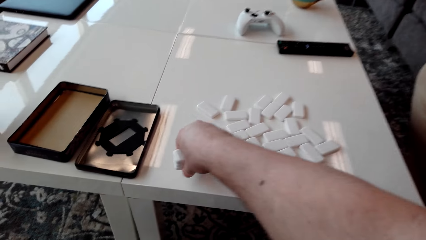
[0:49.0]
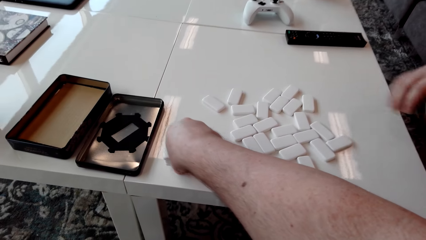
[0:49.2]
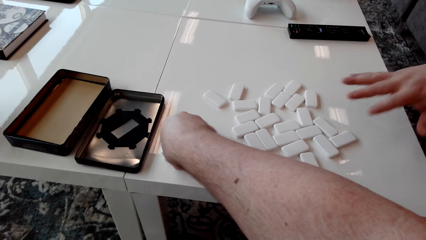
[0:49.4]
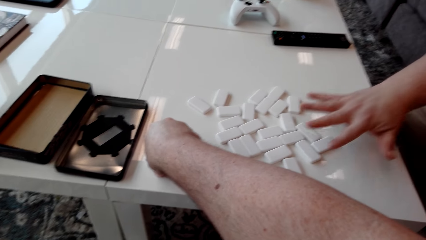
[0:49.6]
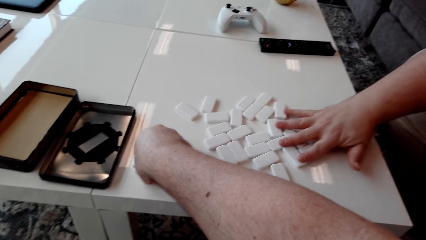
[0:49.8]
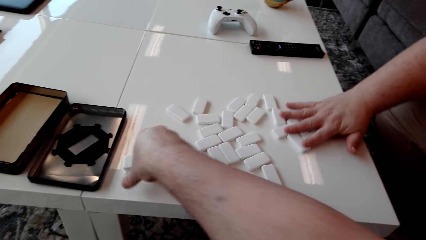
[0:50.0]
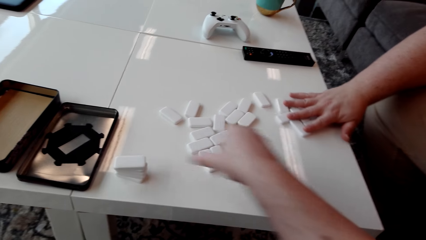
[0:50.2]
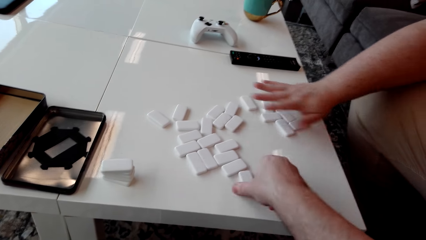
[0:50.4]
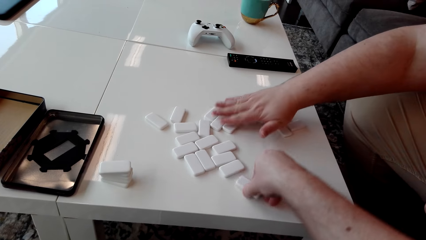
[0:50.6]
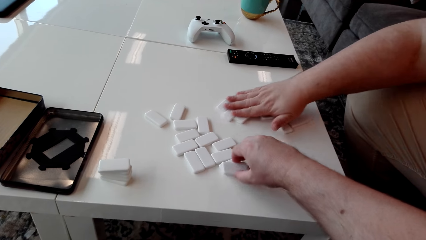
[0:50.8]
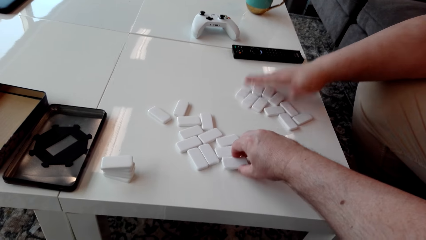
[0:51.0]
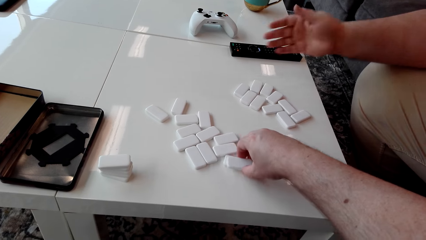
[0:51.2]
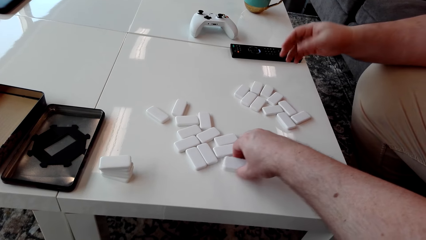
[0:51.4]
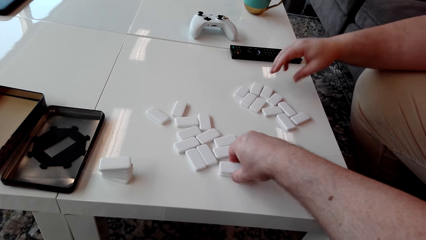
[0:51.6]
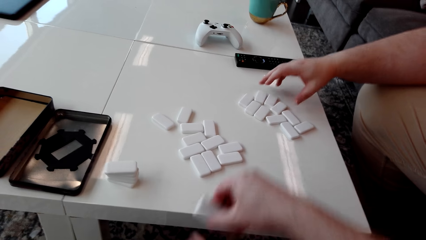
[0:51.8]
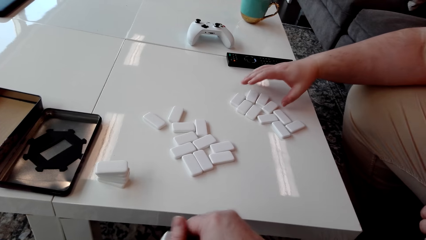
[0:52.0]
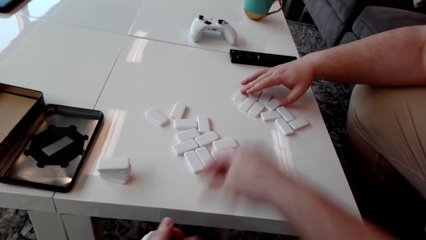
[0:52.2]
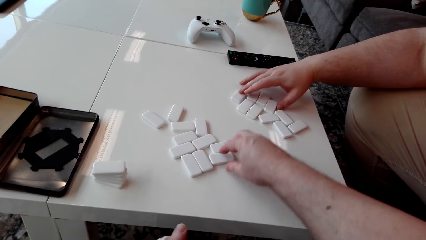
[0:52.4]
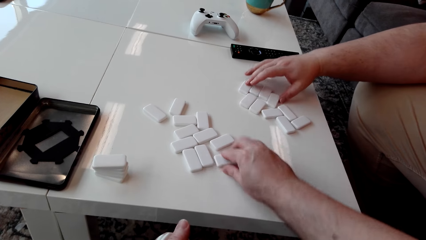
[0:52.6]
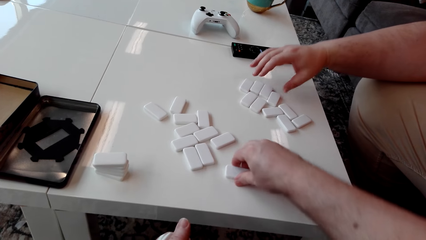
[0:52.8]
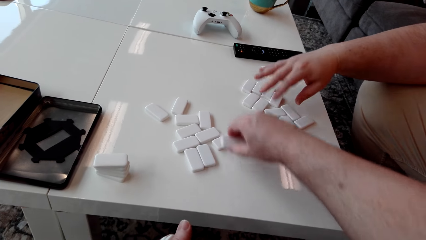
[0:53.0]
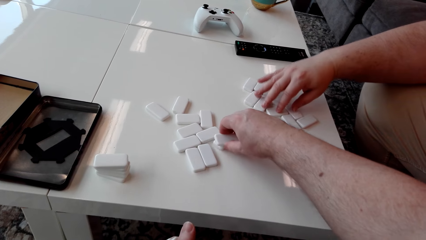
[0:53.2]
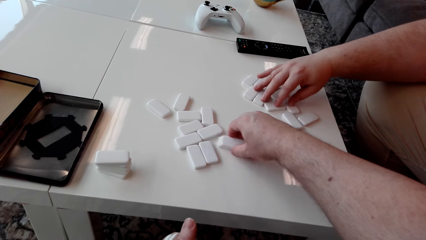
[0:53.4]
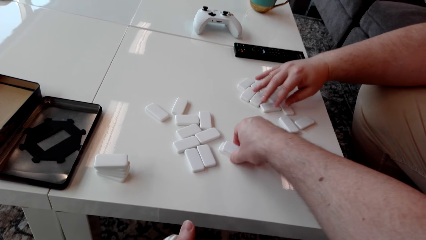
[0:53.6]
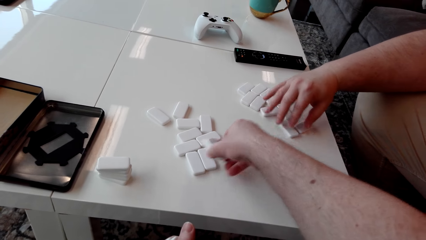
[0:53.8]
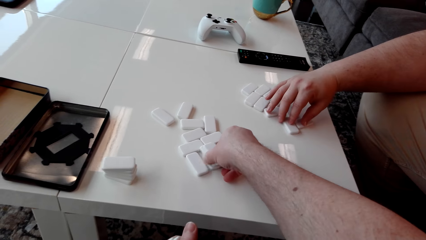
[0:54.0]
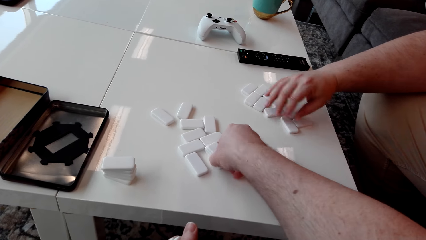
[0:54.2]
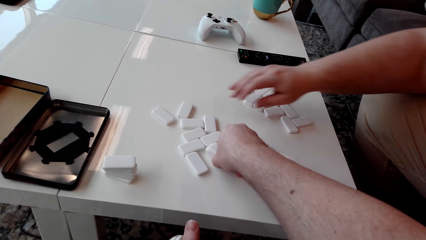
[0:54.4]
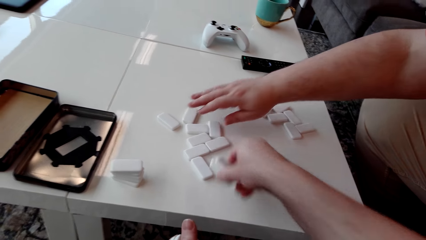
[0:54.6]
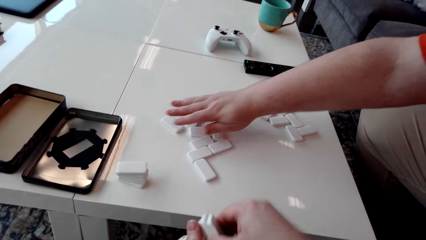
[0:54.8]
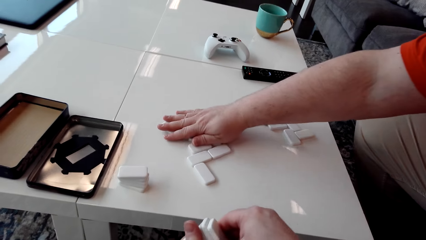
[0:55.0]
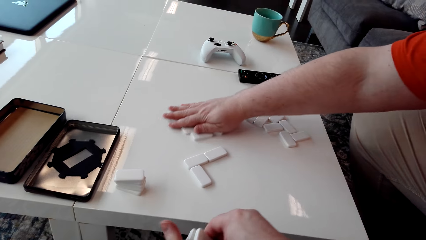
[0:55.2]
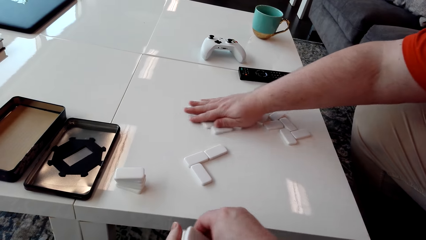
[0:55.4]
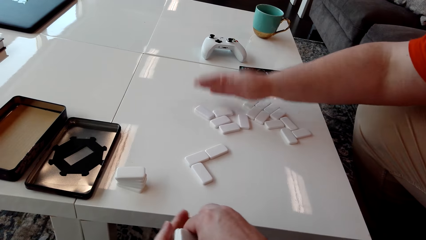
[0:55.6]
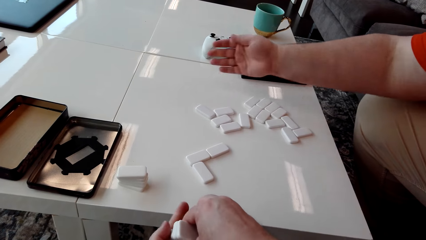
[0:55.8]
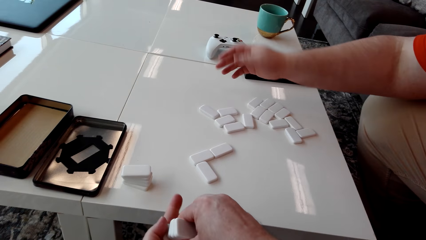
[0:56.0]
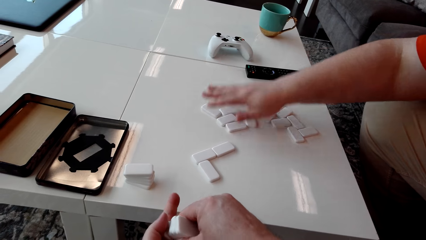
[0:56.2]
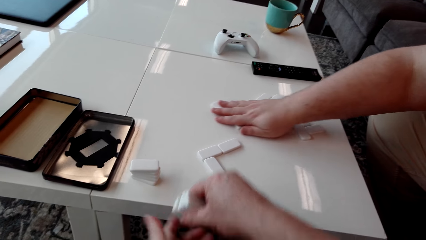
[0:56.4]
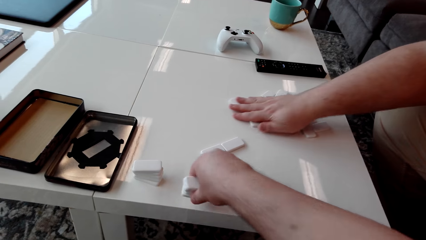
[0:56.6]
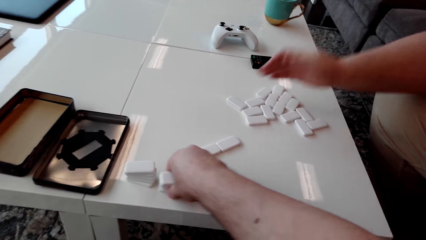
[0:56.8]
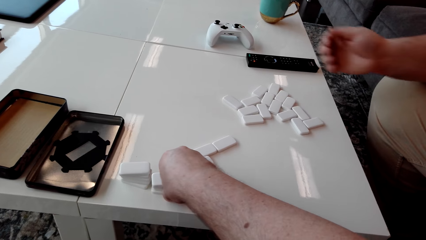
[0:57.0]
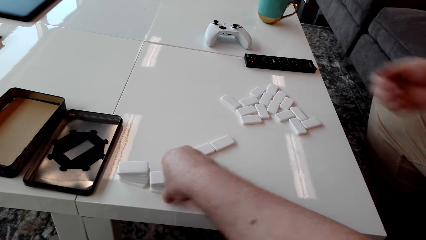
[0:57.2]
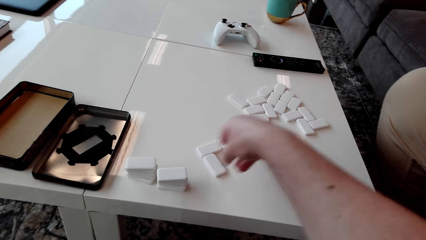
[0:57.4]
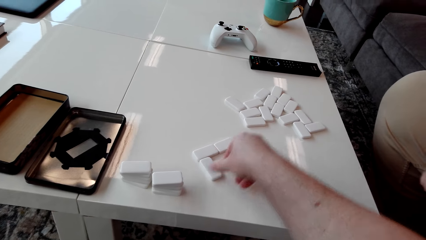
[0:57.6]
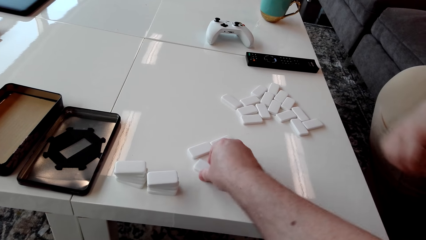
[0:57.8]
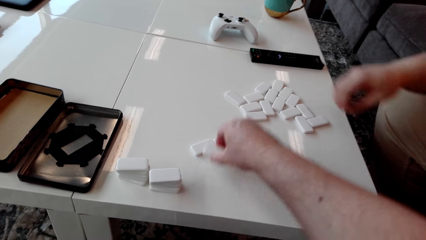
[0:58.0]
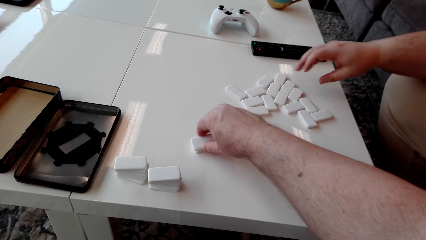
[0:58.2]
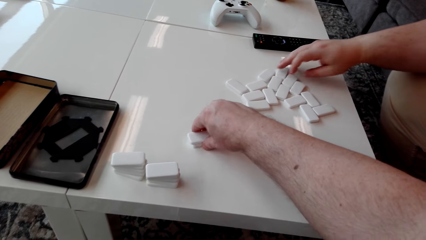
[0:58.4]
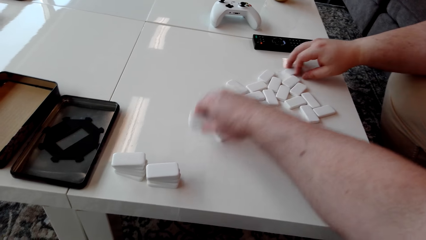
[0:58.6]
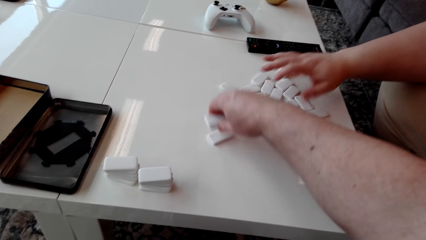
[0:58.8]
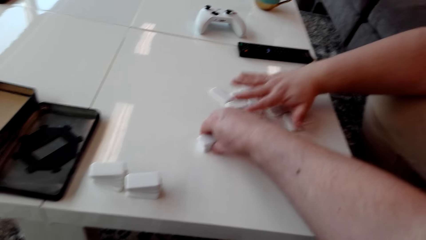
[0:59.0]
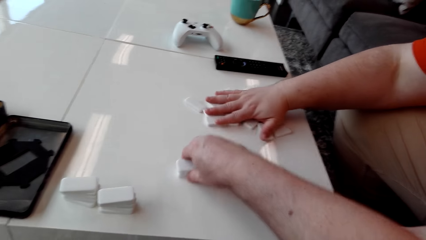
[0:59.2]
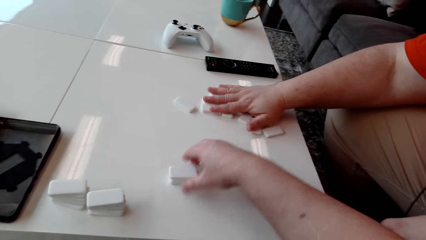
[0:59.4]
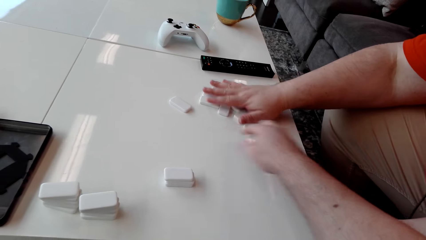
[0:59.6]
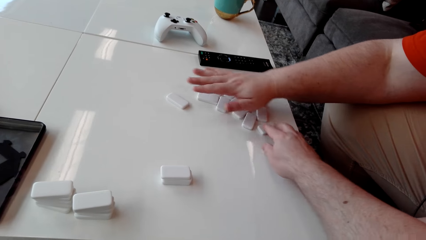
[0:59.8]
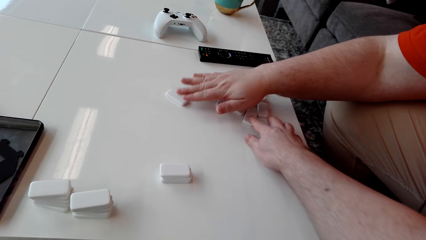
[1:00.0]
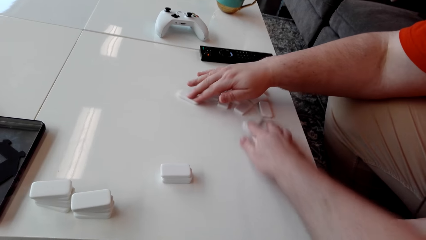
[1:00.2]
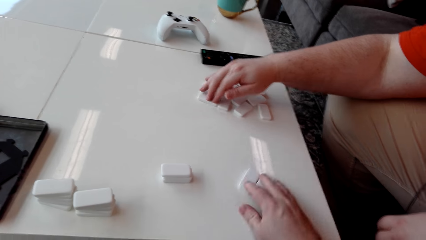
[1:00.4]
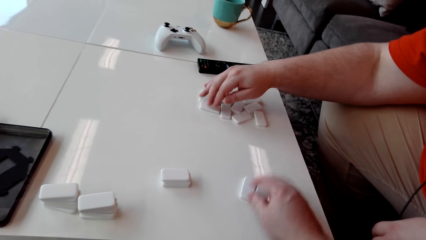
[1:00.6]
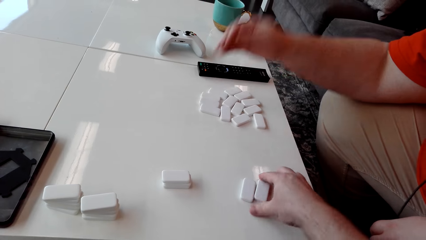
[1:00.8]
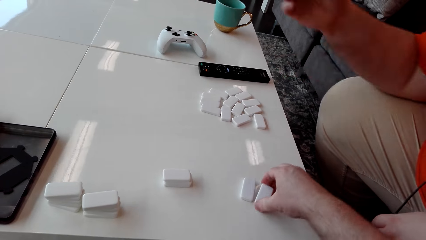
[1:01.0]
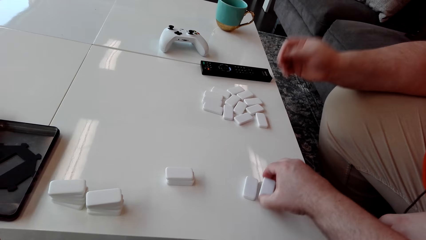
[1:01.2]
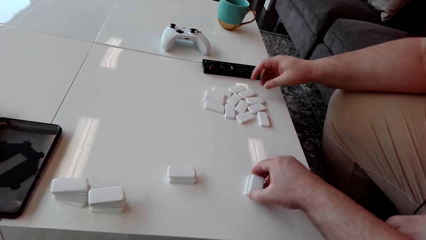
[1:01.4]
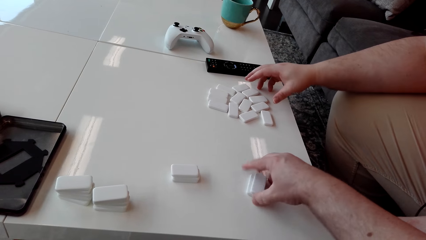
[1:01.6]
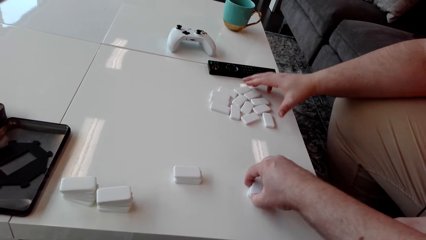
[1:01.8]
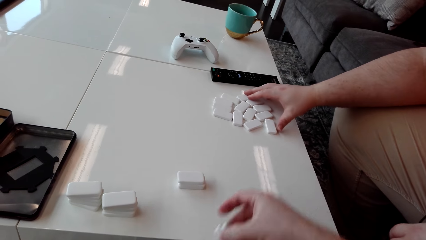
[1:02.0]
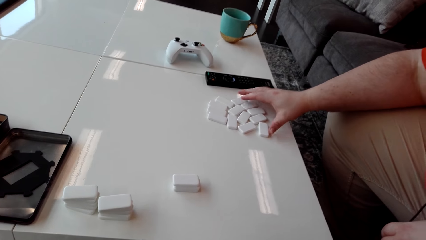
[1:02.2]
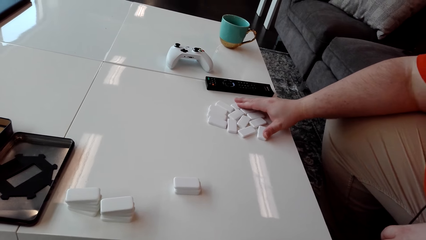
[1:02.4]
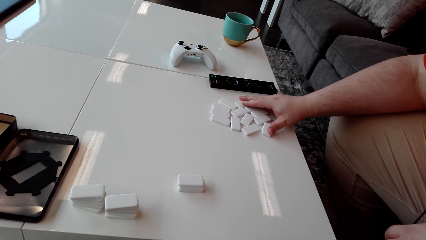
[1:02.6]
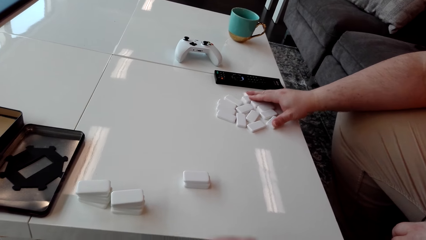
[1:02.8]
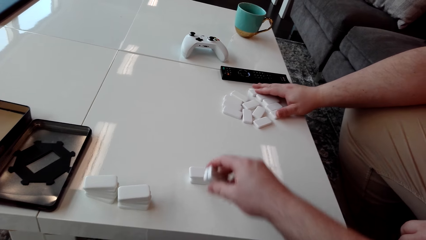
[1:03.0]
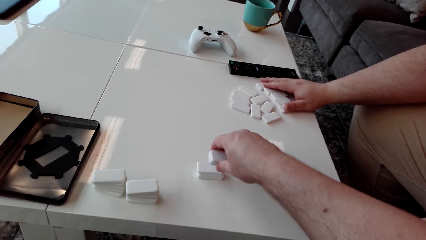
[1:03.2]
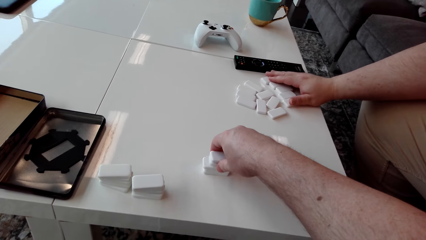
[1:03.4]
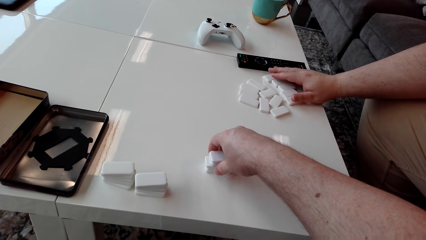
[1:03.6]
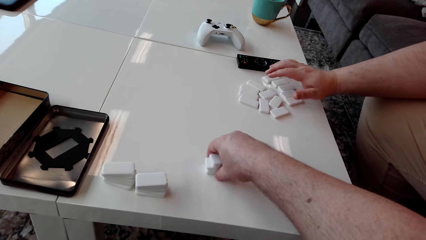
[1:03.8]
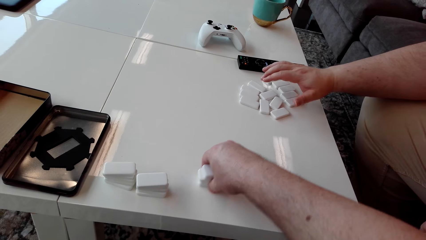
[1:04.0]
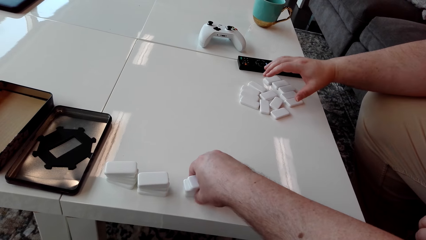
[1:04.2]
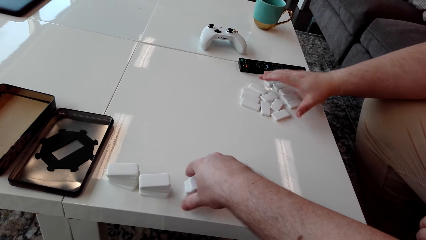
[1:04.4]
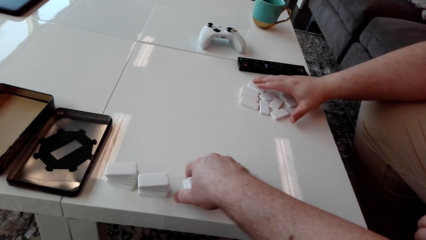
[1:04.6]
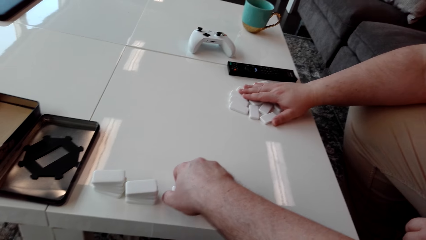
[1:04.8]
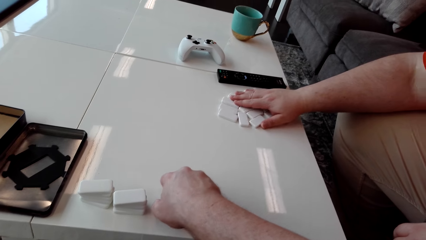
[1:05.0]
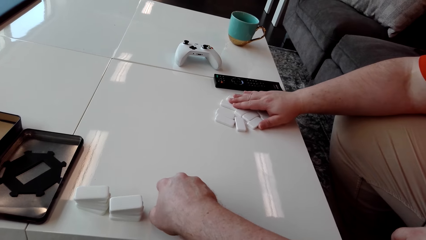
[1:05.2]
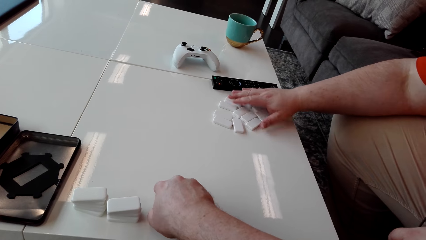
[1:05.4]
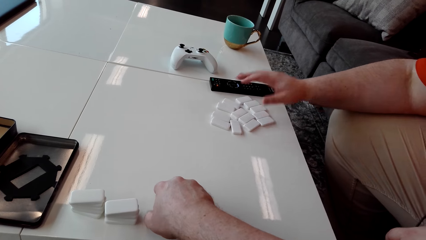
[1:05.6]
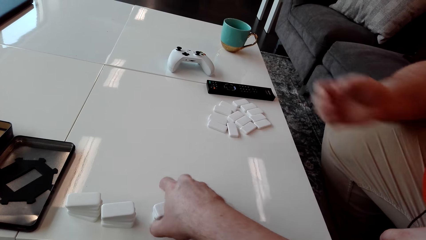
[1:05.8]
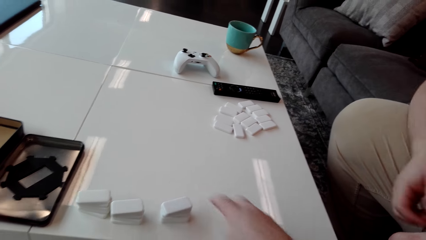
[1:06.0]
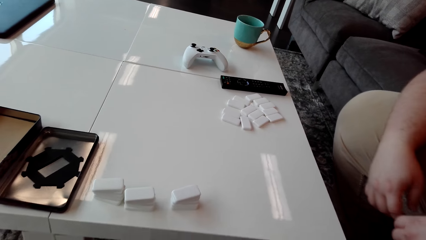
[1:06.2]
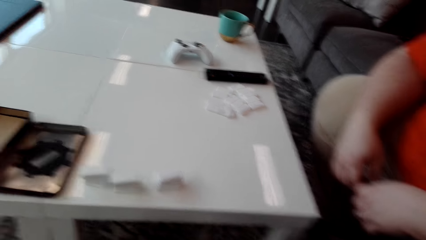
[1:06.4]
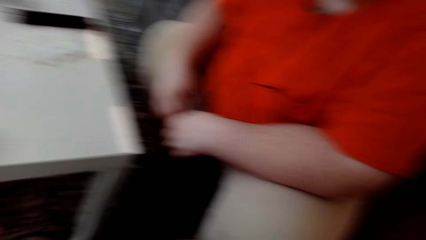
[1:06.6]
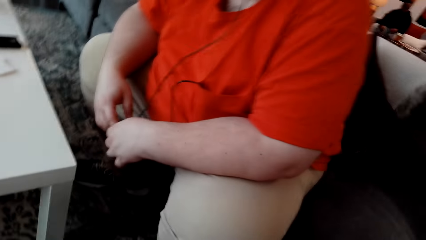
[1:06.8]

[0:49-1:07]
The camera wearer puts domino tiles or pieces on the table. A man drags domino tiles on the table. The camera wearer picks up domino tiles from the table. The man drags domino tiles on the table. The camera wearer passes the domino pieces to the left hand. They pick up domino tiles from the table. The man drags domino tiles on the table. The camera wearer passes the domino pieces to the right hand. They hold the domino tiles with the left hand. The man drags domino tiles on the table. He does so again. The camera wearer puts the domino tiles on the table. They arrange the domino pieces on the table. They pick up domino tiles from the table. The man drags domino tiles on the table. The camera wearer drags the domino tiles on the table. They arrange the domino pieces. They pick up domino tiles from the table. They align the domino pieces. The man drags domino tiles on the table. The camera wearer puts the domino tiles on other domino tiles. They move the domino pieces on the table and align the domino pieces.
